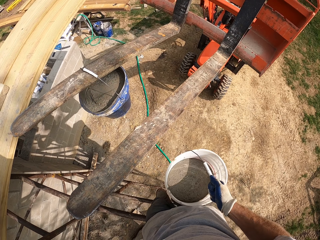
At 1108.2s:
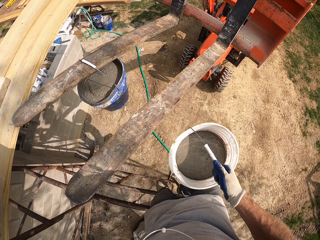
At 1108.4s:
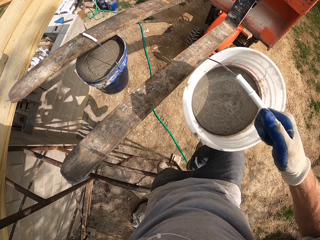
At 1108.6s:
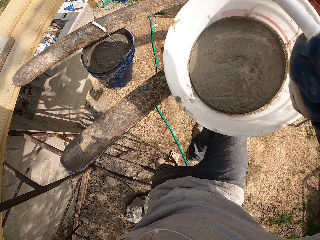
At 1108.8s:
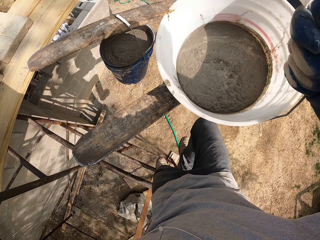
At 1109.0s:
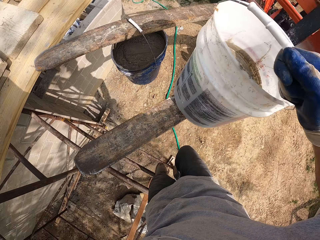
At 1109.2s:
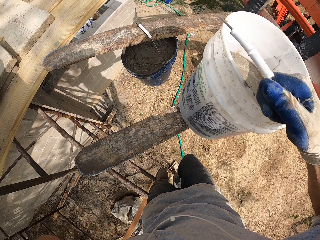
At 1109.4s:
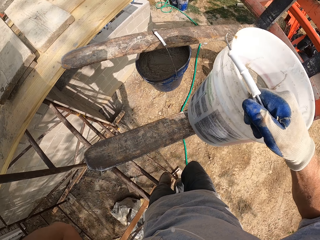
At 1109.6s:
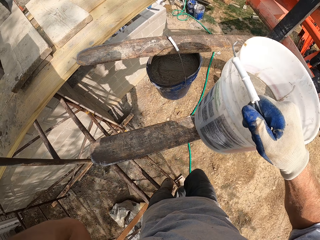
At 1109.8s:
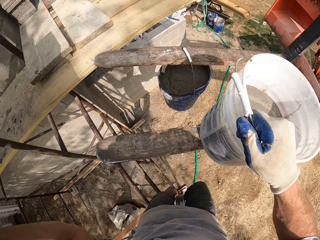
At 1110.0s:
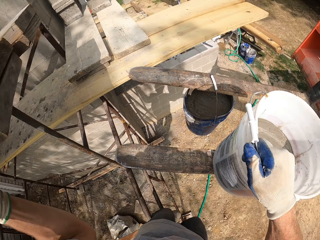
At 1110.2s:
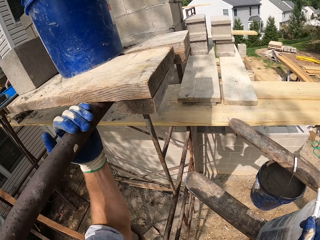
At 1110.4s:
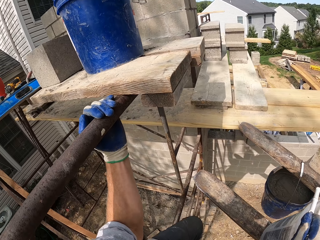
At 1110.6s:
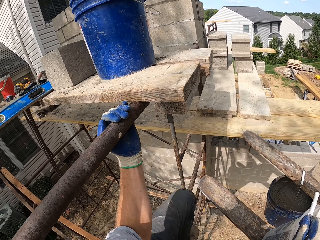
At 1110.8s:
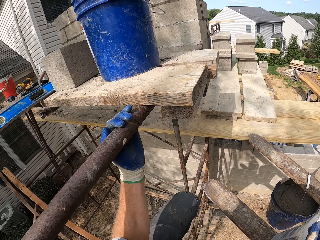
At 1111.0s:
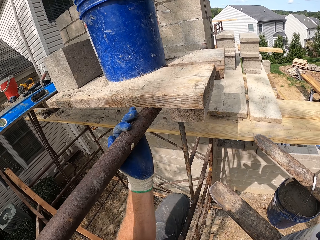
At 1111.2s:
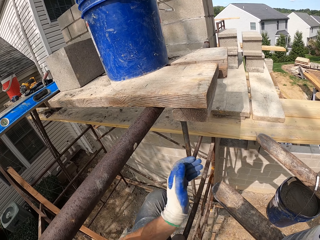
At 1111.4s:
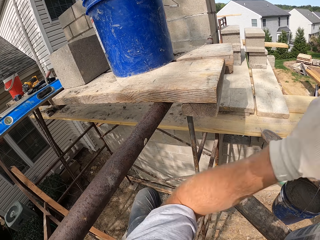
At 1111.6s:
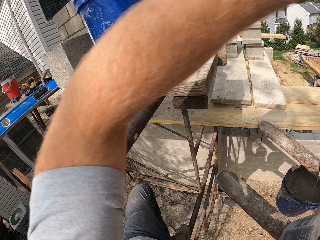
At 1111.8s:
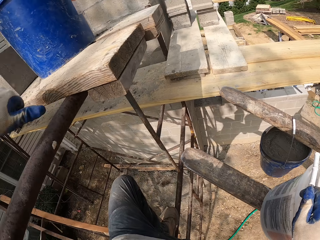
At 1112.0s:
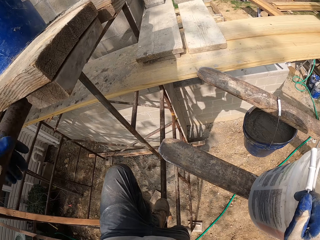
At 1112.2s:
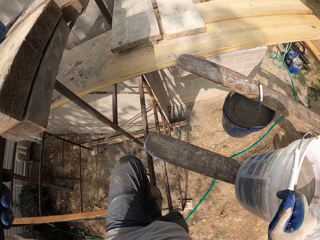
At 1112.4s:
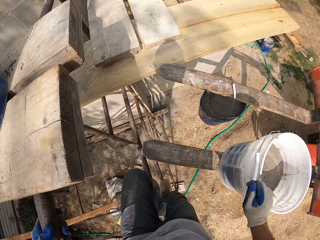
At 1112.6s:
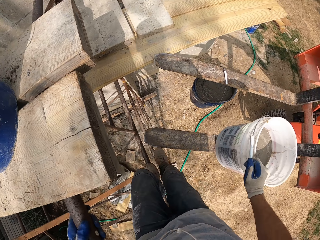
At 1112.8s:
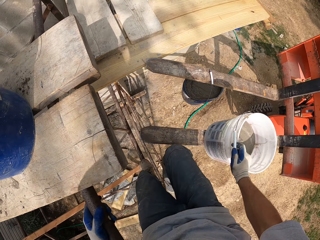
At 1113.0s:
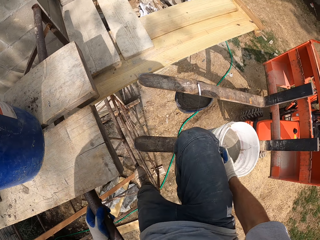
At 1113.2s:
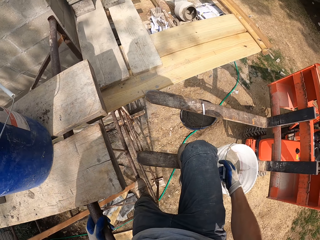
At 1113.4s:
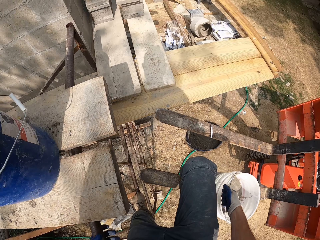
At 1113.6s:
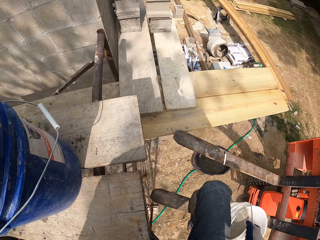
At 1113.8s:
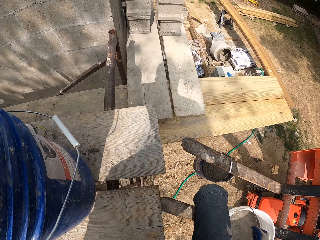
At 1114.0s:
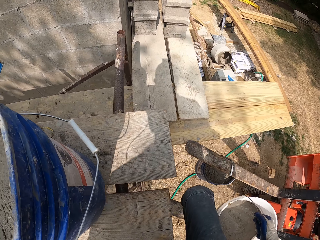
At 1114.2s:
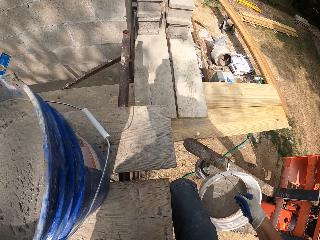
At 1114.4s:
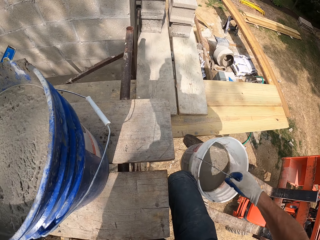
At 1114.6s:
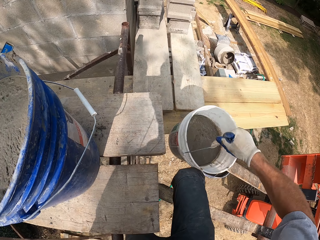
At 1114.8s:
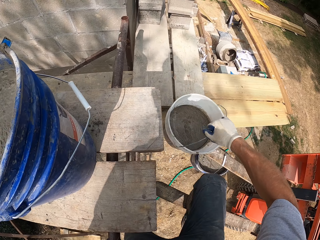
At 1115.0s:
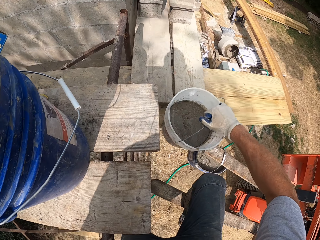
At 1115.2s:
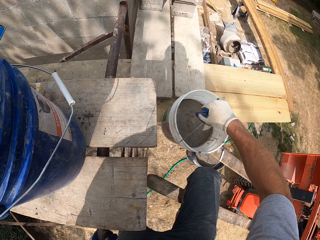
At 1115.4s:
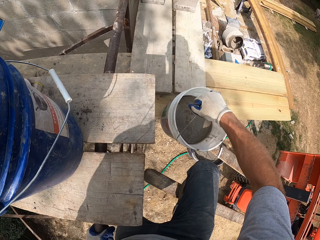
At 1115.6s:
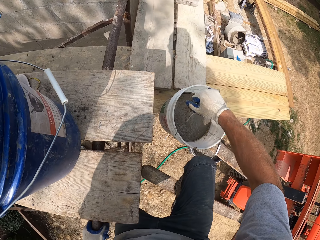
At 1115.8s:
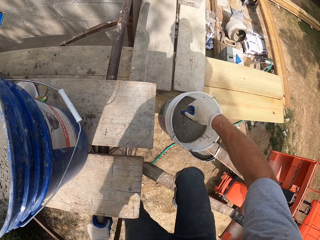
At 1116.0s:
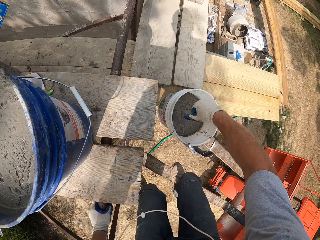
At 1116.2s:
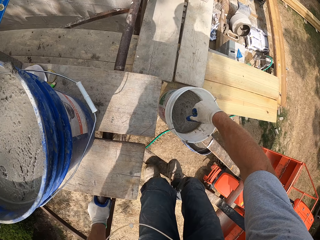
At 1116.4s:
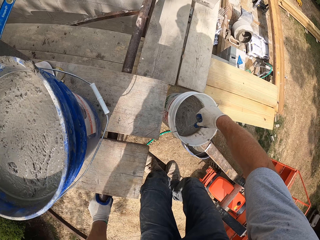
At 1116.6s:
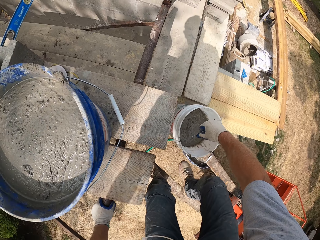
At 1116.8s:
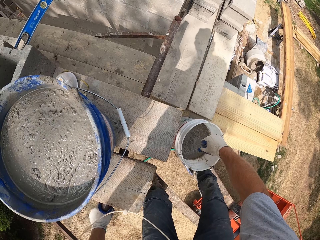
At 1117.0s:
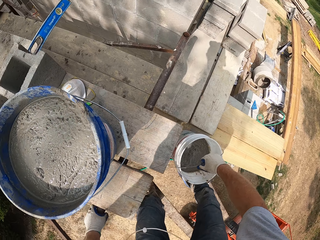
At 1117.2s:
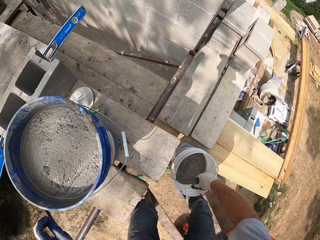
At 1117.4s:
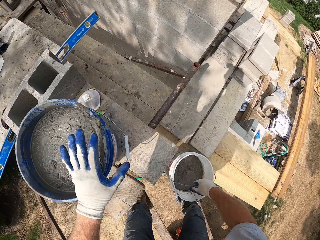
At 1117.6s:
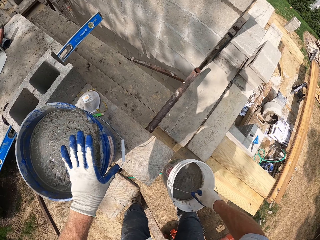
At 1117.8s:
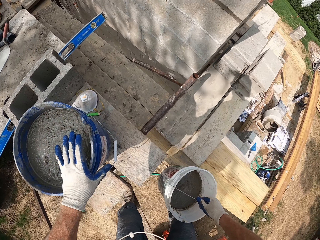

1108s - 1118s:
The camera wearer drops the bucket on the blade of the forklift. They climb up back to the top with the bucket.

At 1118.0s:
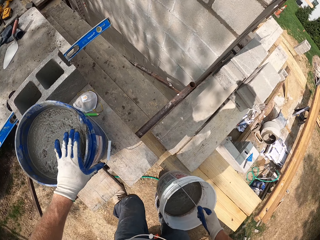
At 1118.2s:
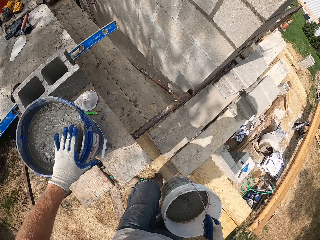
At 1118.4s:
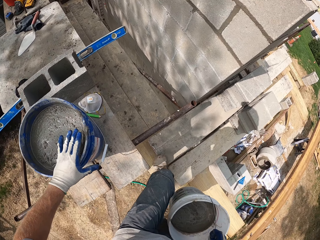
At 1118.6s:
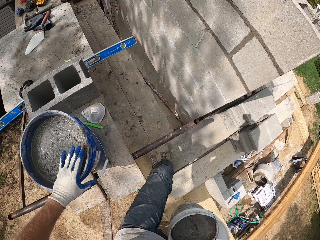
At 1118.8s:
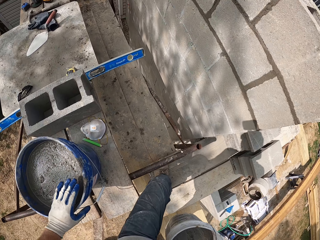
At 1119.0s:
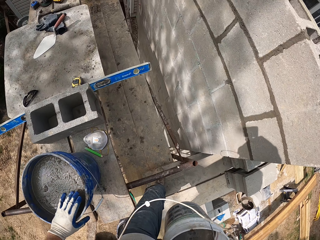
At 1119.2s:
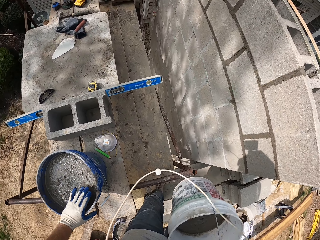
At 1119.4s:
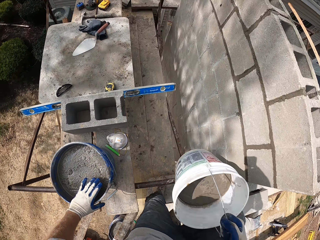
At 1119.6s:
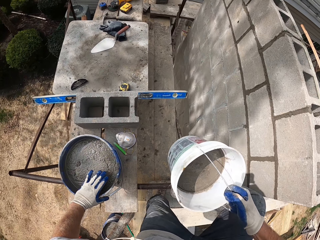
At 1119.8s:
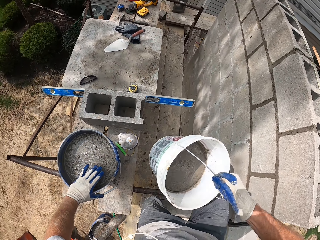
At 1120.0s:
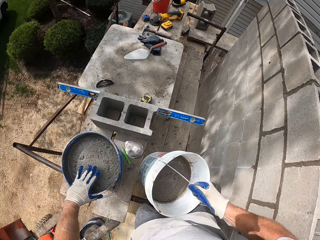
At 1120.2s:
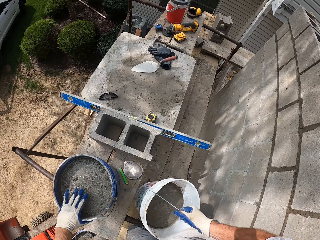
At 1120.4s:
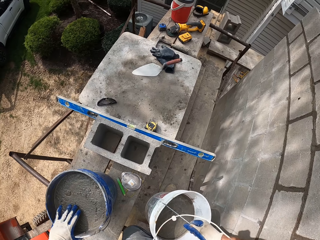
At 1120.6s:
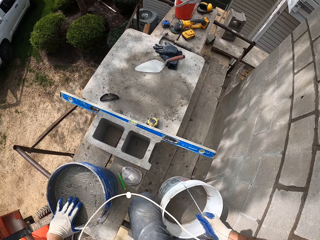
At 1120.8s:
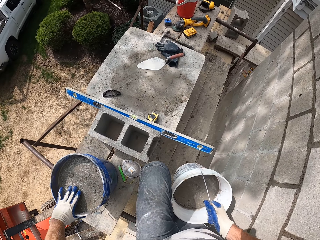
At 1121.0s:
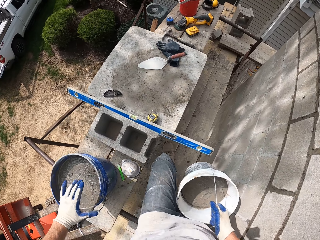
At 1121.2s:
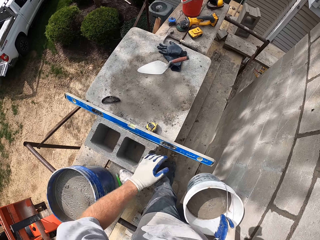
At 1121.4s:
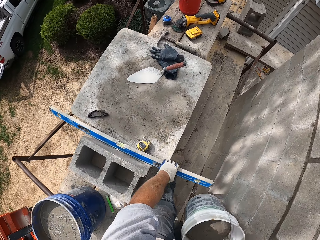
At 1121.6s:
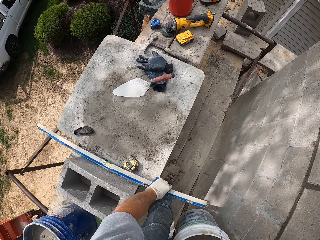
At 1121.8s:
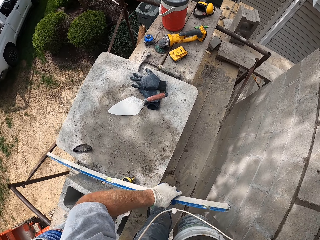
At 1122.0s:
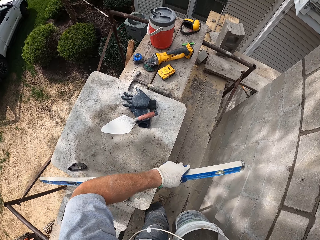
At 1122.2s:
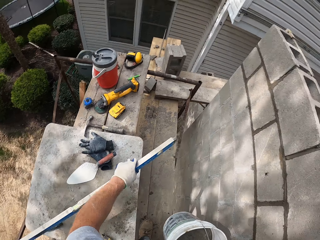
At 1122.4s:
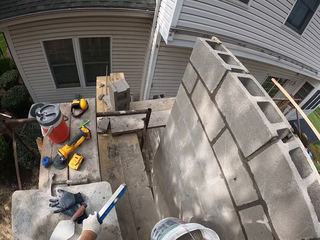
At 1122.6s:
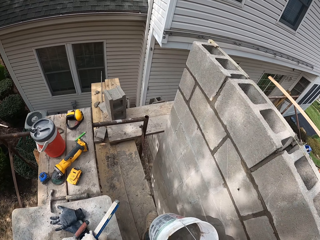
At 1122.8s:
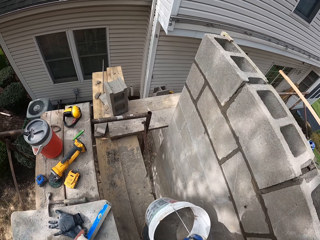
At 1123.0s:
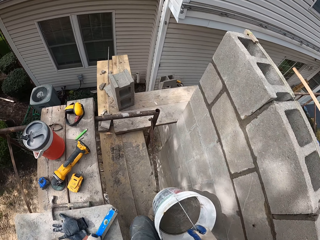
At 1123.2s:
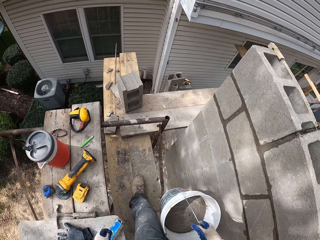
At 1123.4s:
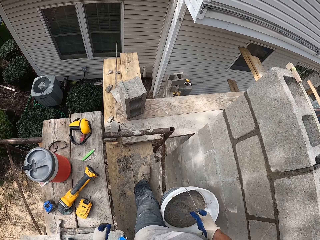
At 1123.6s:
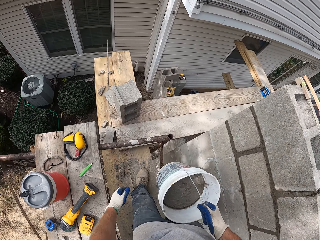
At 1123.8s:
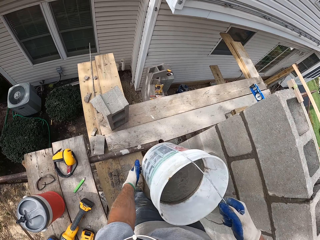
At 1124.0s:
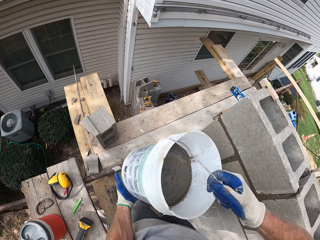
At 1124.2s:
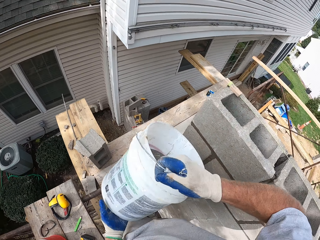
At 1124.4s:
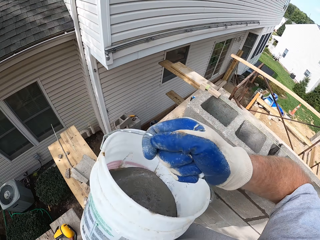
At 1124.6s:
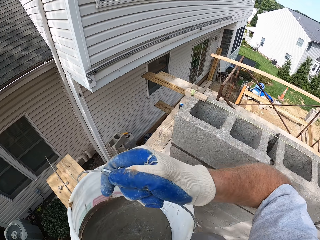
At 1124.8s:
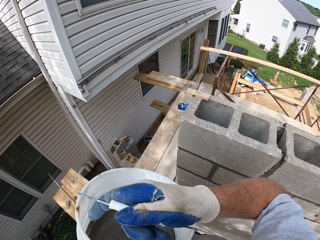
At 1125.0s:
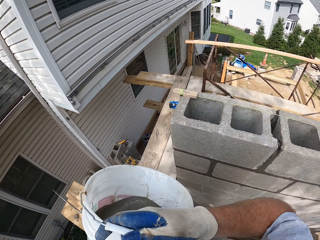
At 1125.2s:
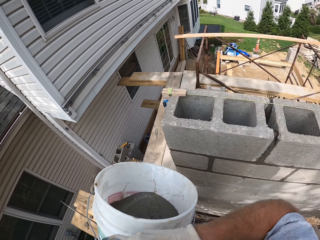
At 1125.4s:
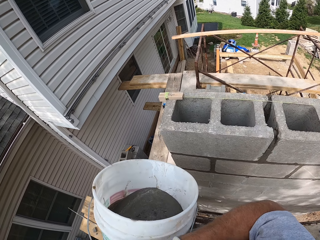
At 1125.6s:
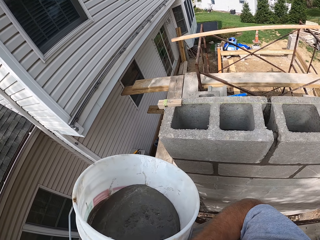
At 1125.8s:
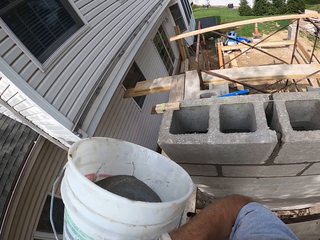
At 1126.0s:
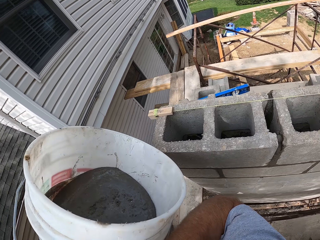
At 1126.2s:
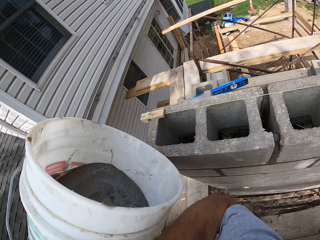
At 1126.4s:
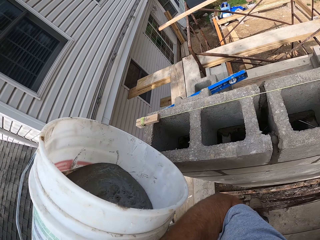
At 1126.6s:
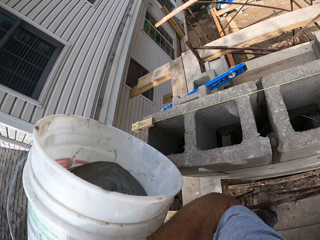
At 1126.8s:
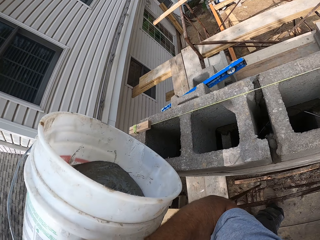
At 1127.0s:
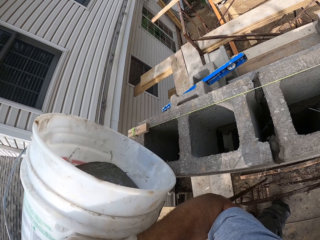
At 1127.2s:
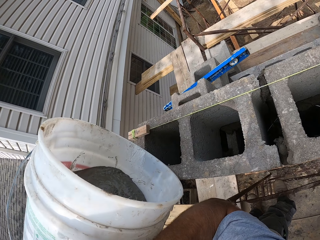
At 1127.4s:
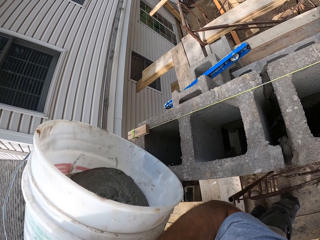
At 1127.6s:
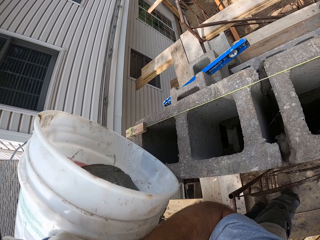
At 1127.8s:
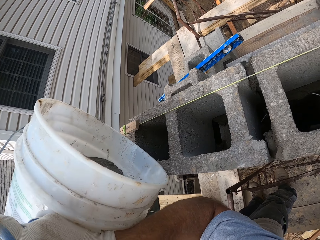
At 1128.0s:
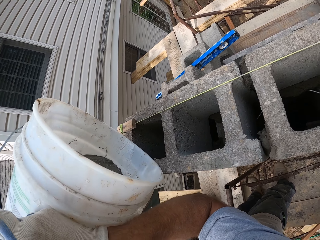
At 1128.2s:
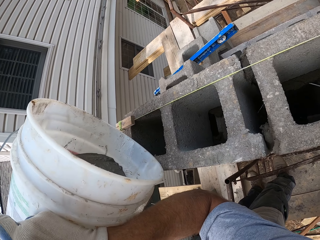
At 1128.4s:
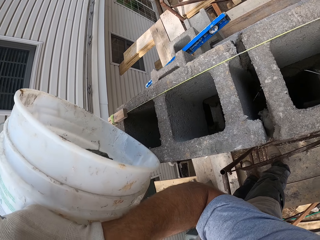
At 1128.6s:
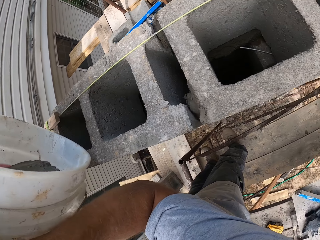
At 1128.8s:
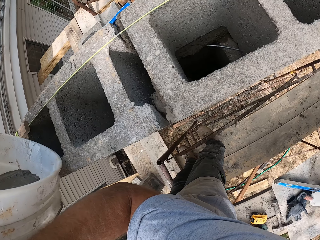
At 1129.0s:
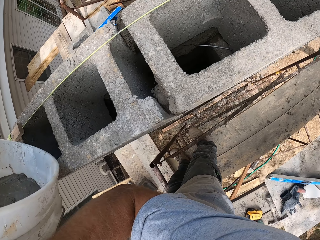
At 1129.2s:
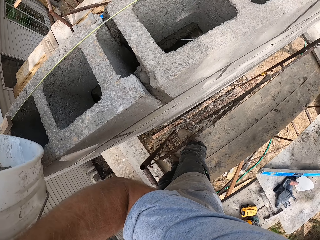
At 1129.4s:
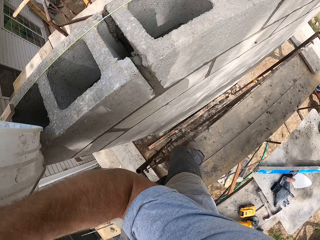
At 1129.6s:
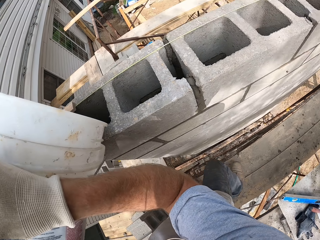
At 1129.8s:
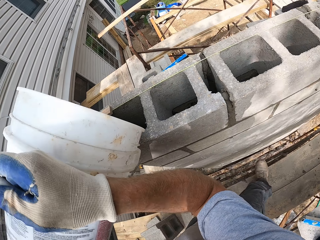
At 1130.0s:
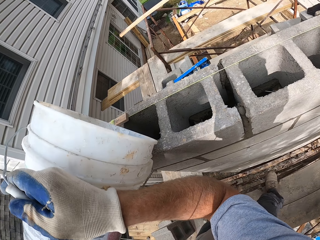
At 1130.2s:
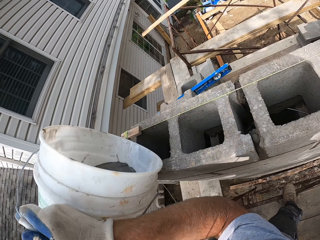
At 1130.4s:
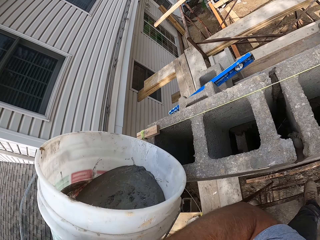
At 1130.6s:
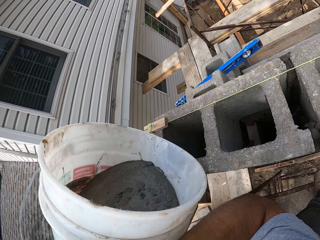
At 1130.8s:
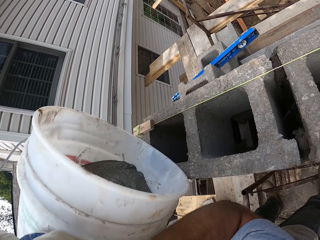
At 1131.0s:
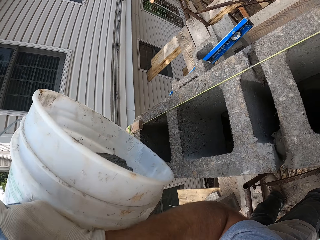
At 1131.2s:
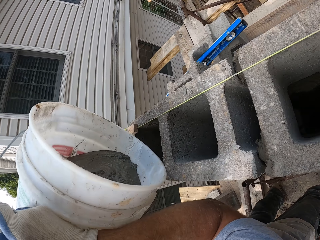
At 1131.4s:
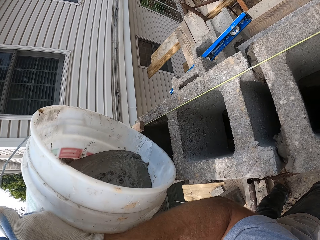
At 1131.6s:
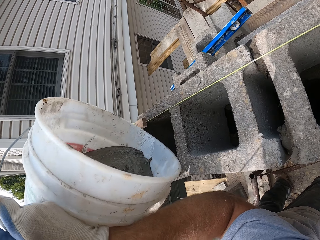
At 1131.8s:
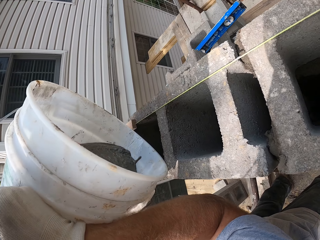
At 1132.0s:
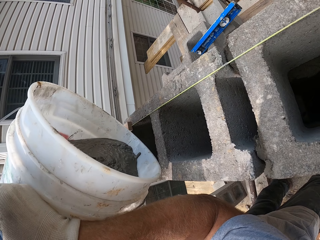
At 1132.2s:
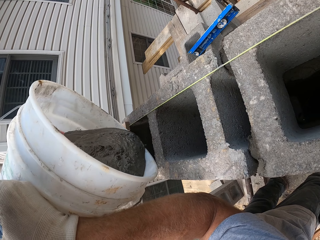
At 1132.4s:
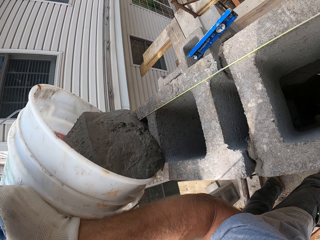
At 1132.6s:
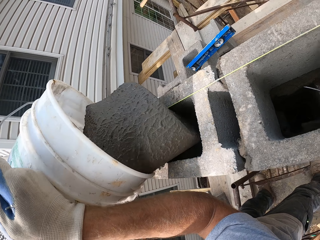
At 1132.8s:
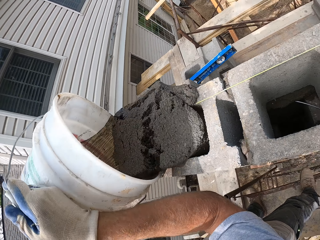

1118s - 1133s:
The camera wearer picks up the bucket of cement. They walk forward on the wooden pieces. They pour the cement on the bricks into the block hole.
